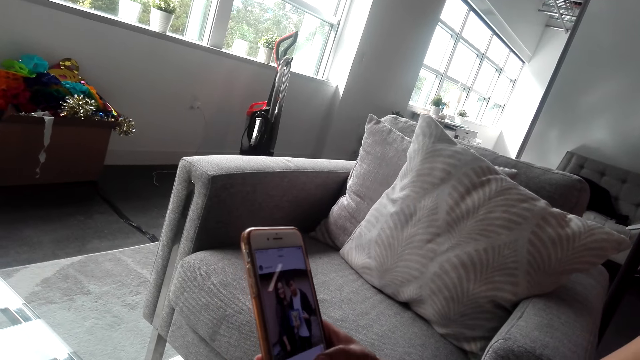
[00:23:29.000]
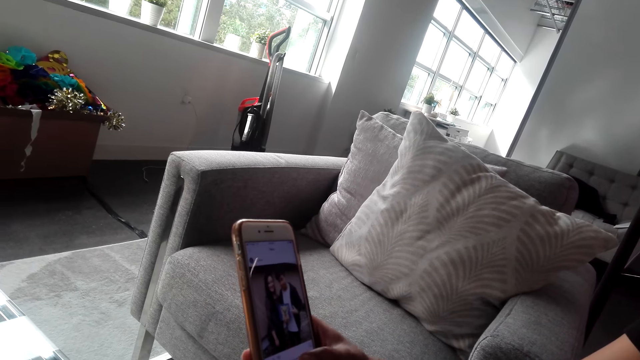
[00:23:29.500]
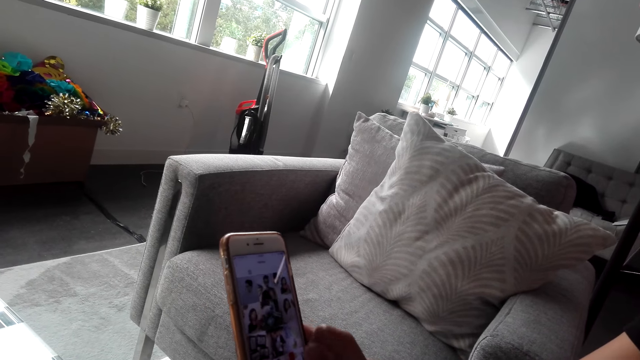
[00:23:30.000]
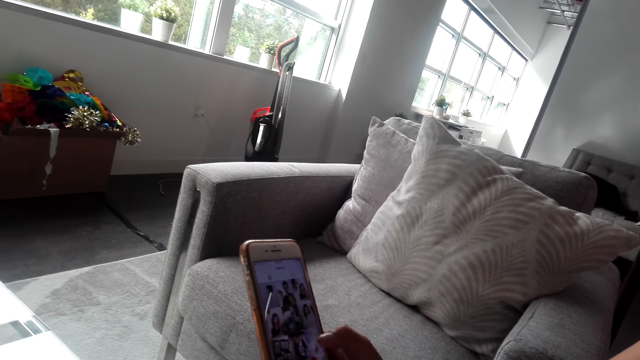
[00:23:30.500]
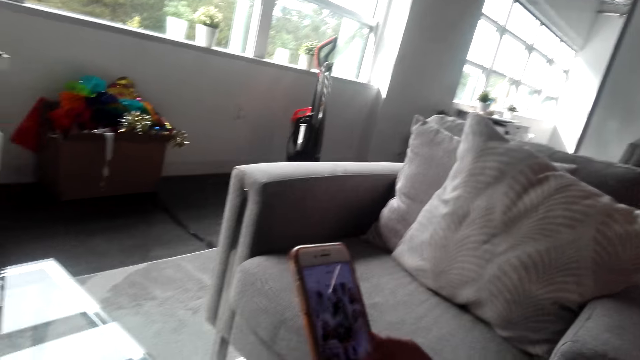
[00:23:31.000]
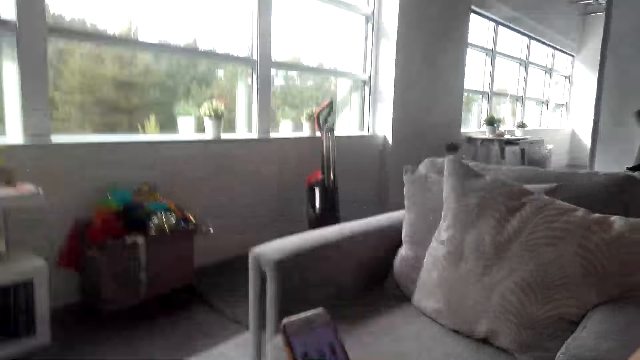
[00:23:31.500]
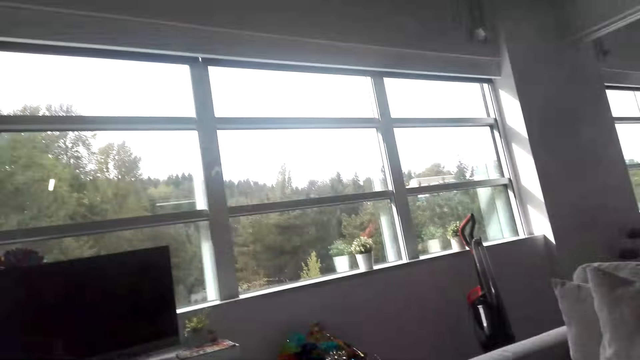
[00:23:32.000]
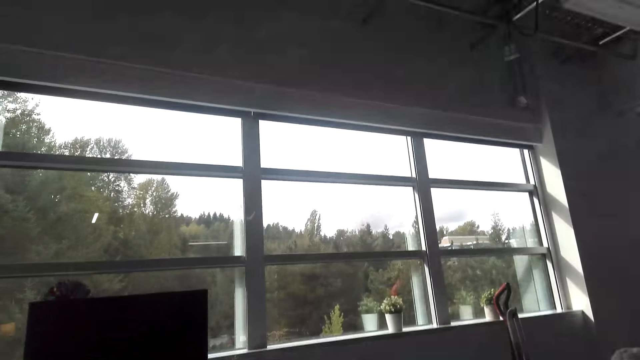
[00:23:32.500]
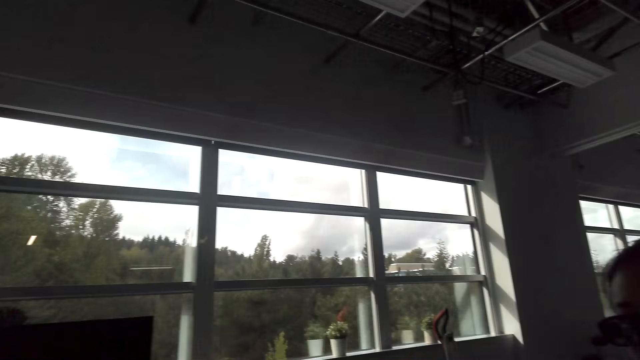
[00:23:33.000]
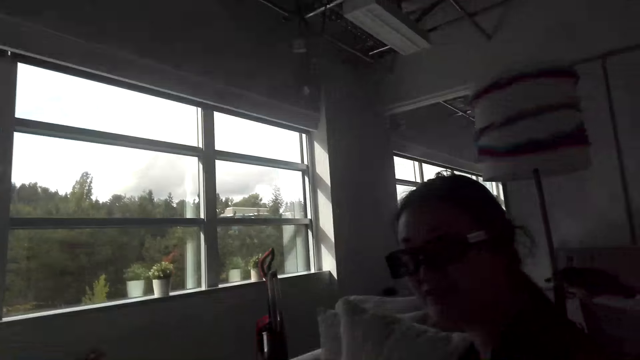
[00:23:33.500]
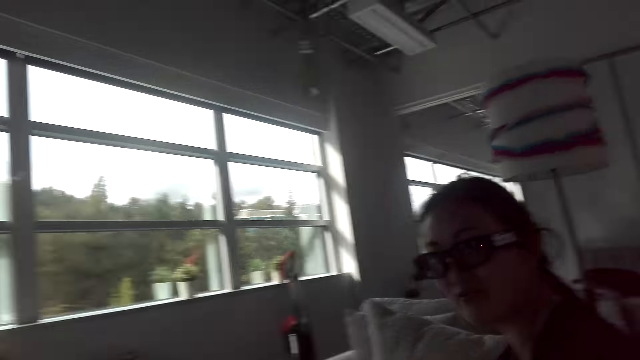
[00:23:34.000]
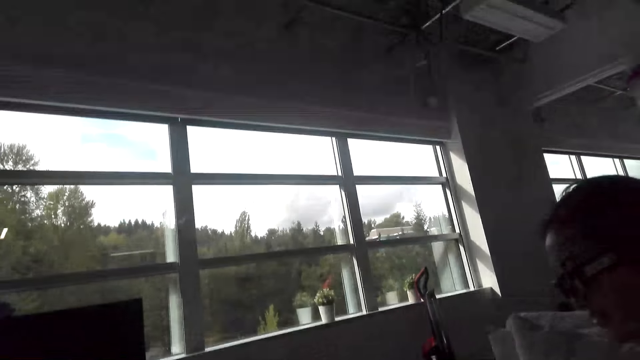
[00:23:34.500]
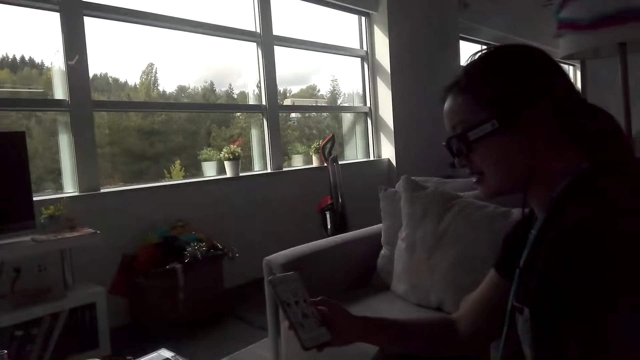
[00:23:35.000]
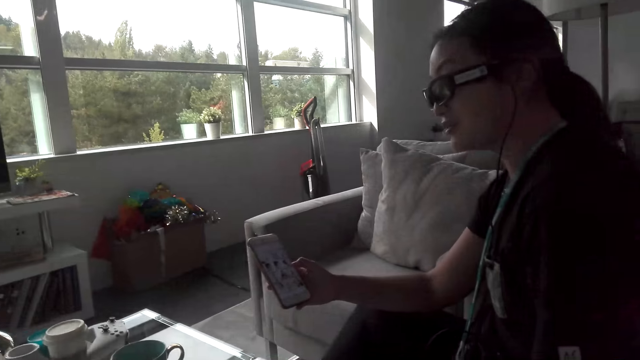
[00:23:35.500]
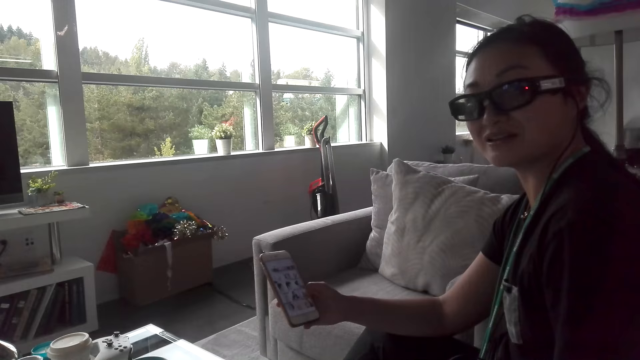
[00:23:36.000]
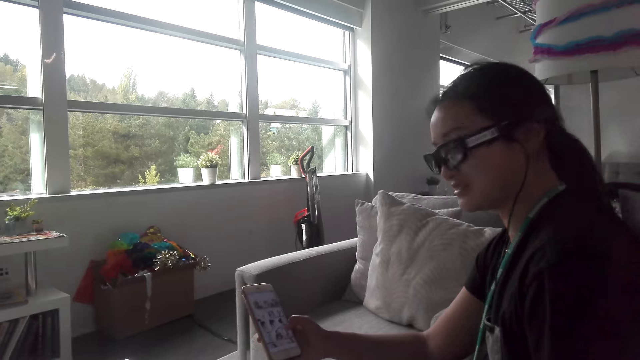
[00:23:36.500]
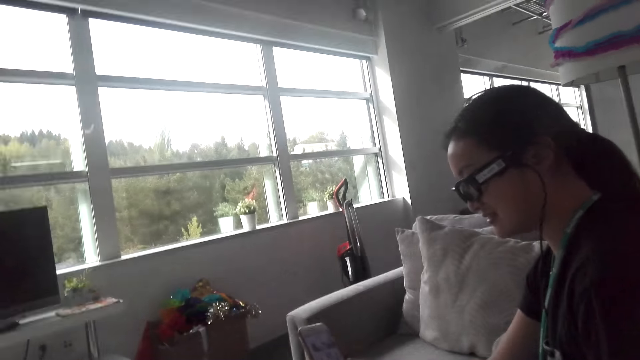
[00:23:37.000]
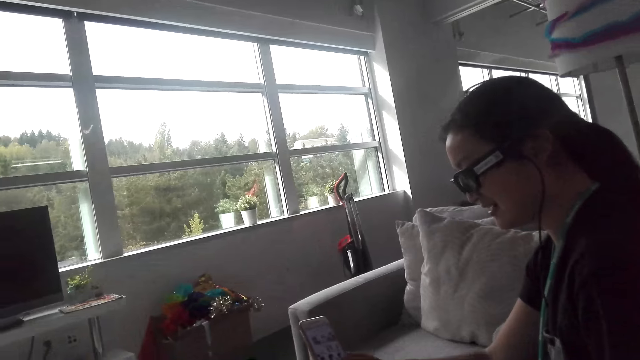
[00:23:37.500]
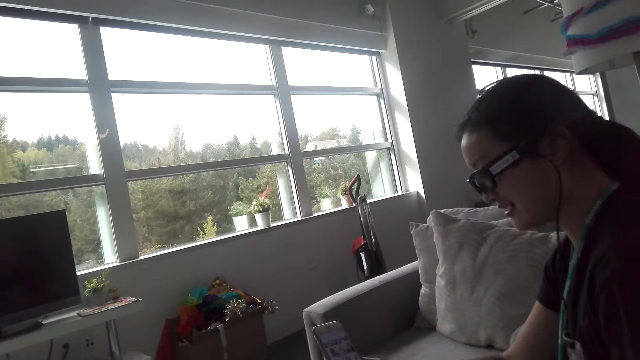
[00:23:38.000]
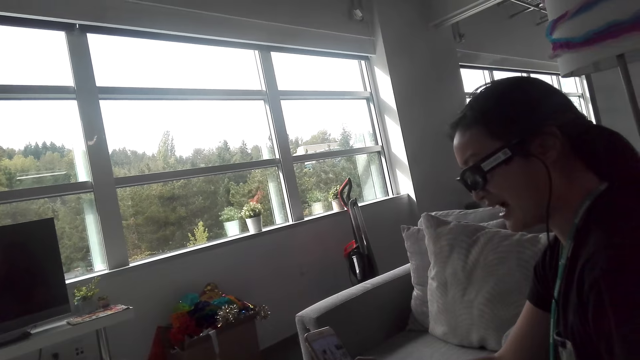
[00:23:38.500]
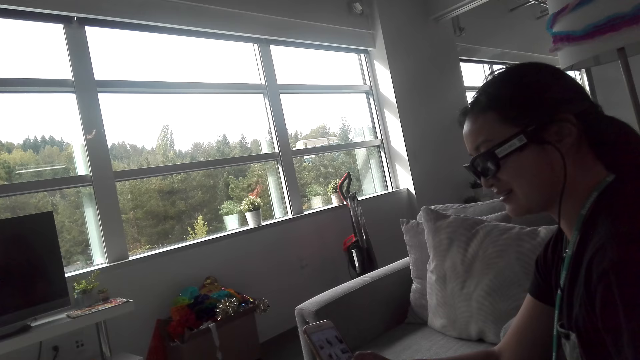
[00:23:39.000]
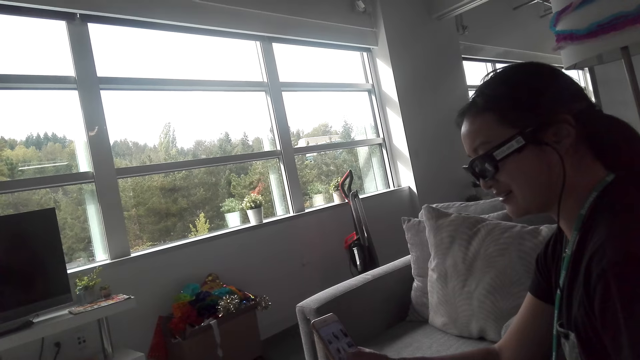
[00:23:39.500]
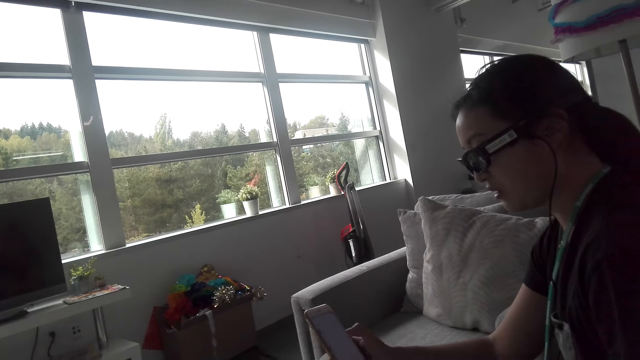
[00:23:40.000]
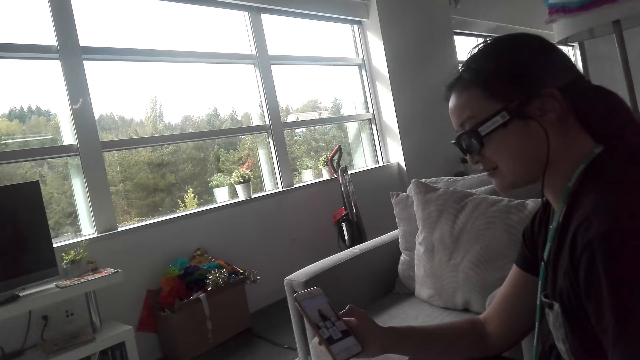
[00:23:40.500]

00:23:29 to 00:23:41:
A woman swipes the phone screen. The camera wearer stares in the room. They operate a mobile phone.

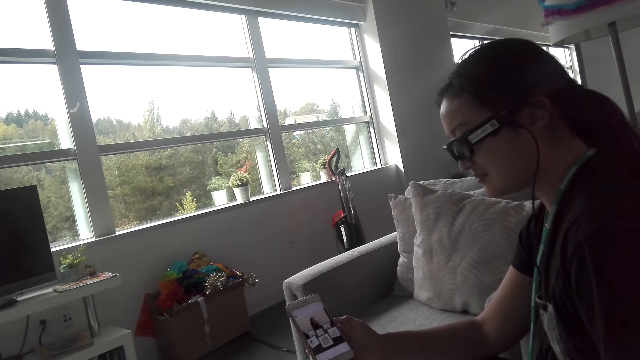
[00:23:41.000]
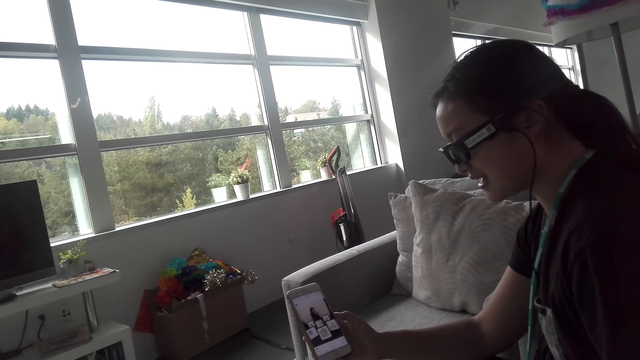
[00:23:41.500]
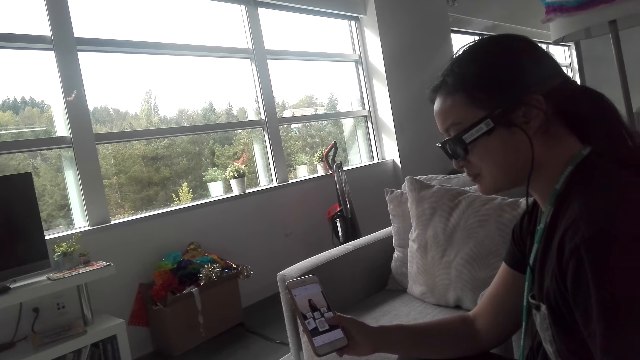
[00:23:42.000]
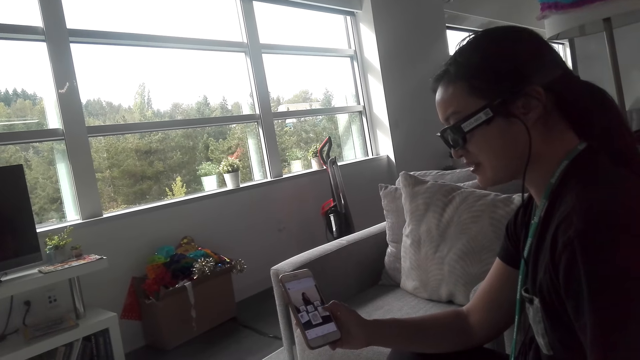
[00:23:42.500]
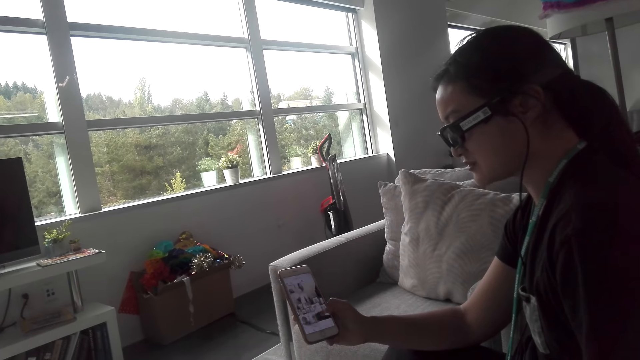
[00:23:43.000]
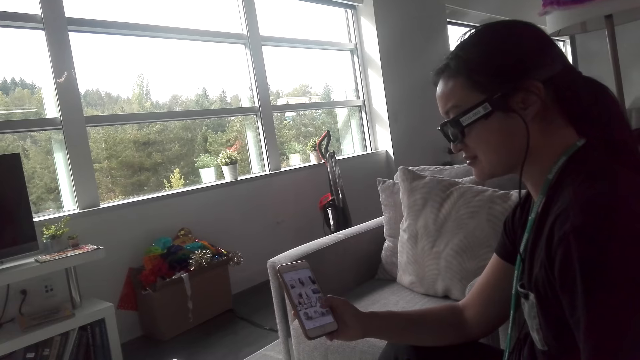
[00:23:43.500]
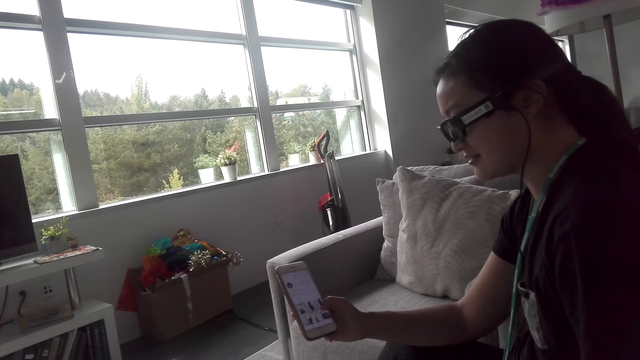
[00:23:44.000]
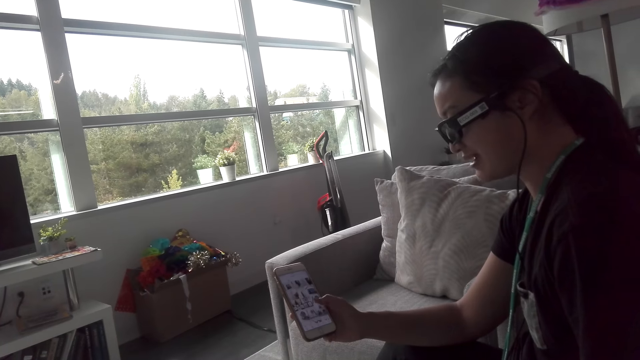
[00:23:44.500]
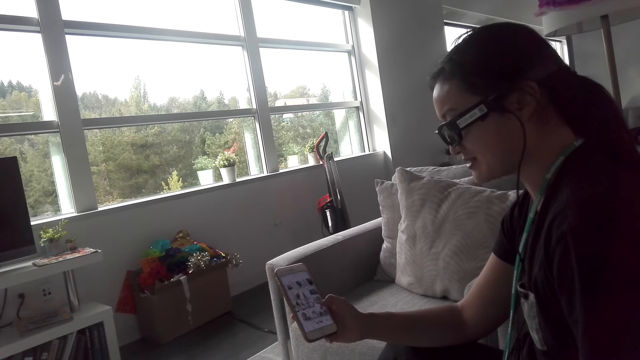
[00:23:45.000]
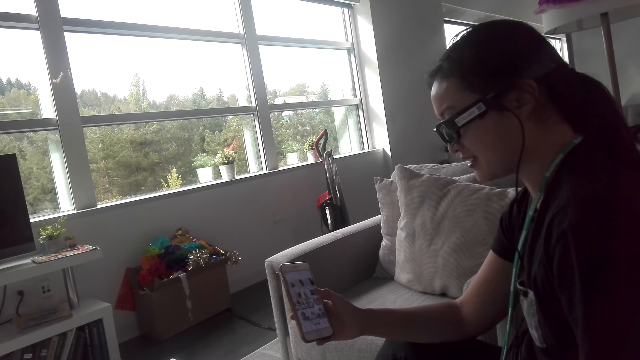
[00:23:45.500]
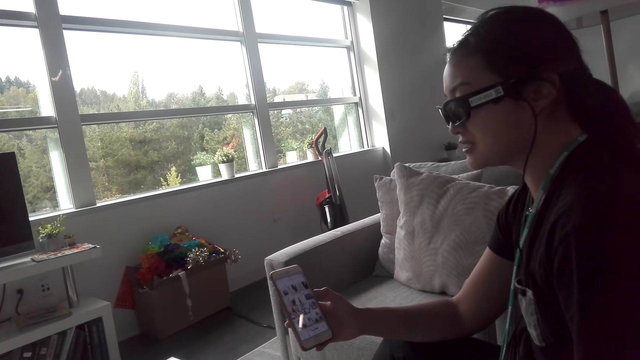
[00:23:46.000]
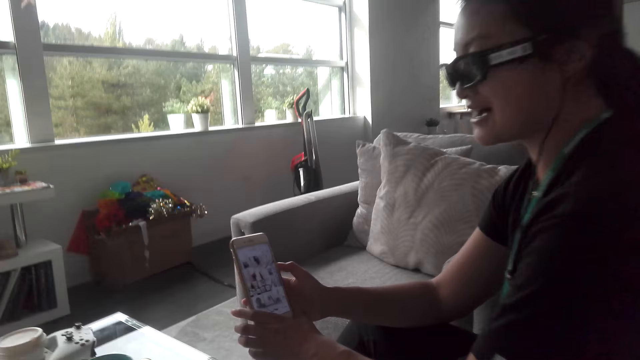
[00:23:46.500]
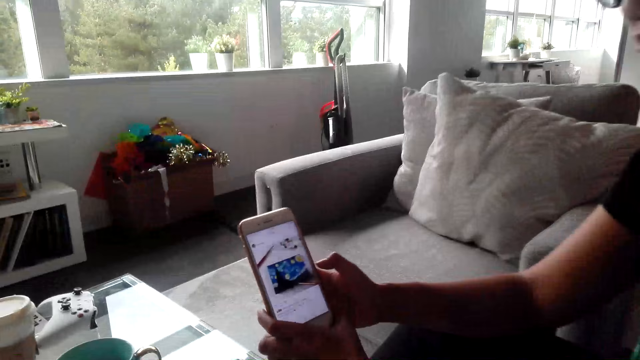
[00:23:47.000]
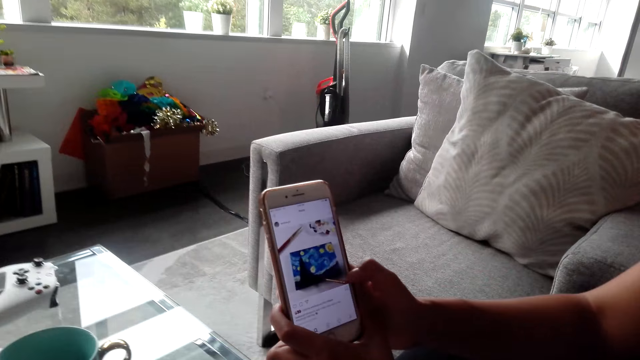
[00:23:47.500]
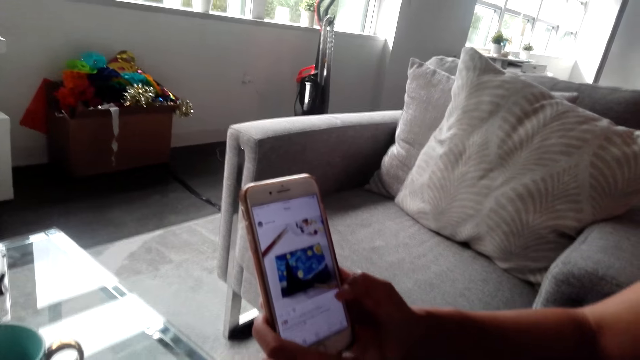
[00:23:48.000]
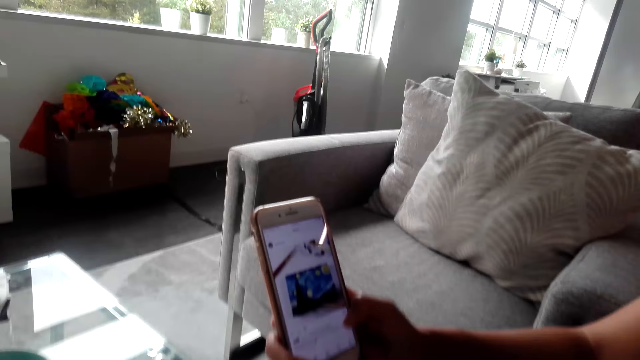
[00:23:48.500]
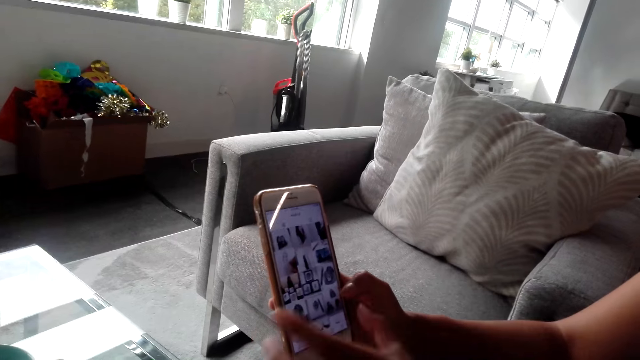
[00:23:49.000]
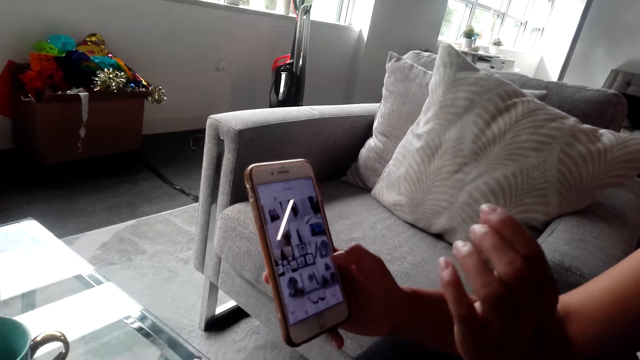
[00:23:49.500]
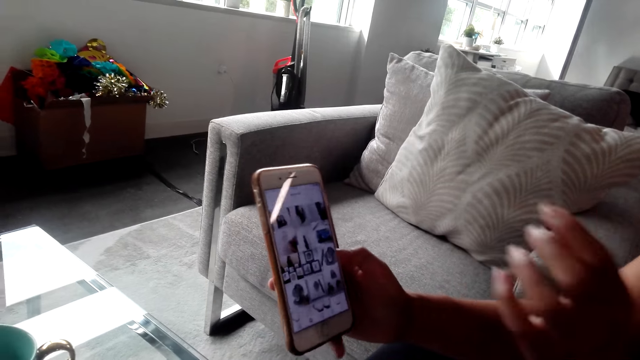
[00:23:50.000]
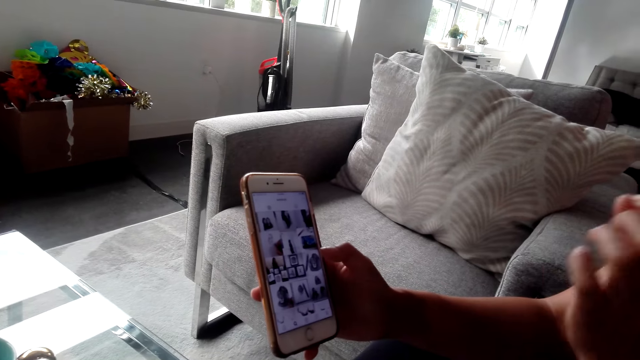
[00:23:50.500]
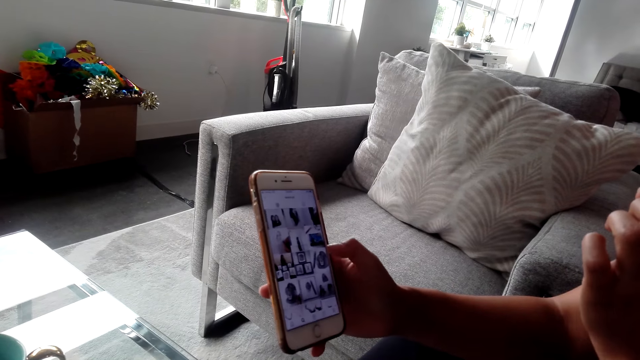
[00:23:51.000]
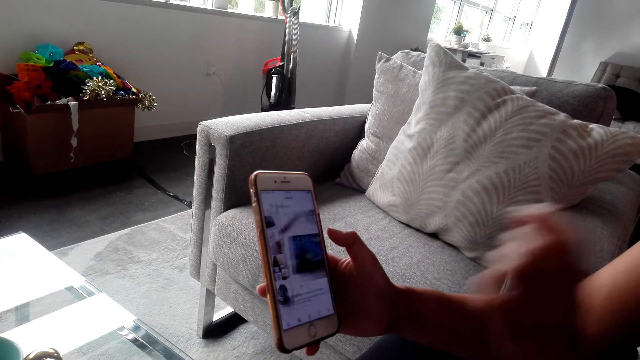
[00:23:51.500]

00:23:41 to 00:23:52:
A woman swipes the phone screen, scrolls down the phone screen and shows the camera wearer a photo.
